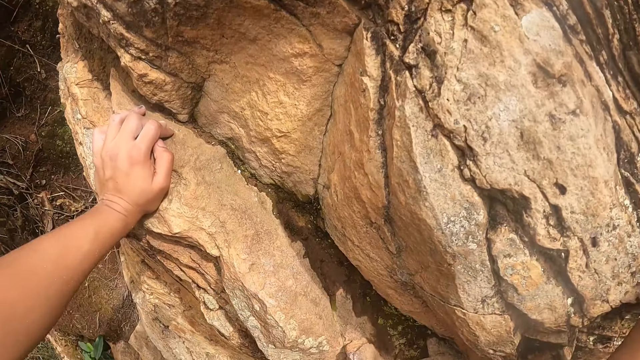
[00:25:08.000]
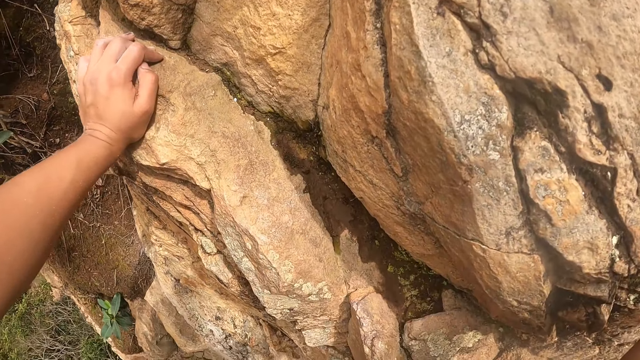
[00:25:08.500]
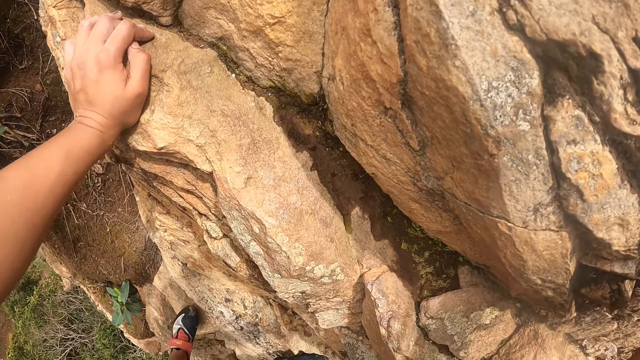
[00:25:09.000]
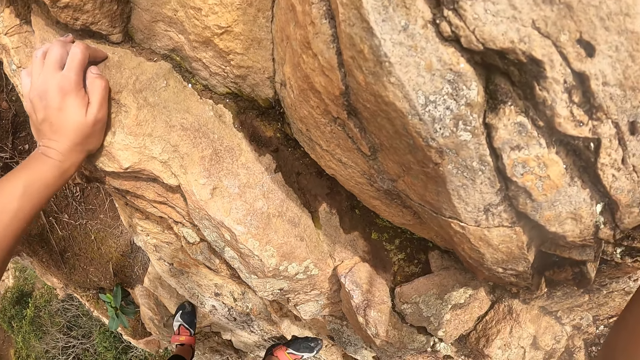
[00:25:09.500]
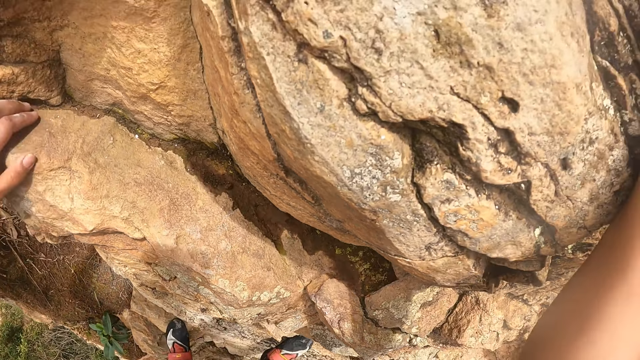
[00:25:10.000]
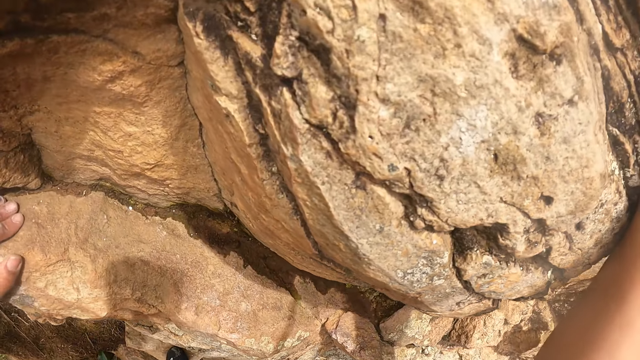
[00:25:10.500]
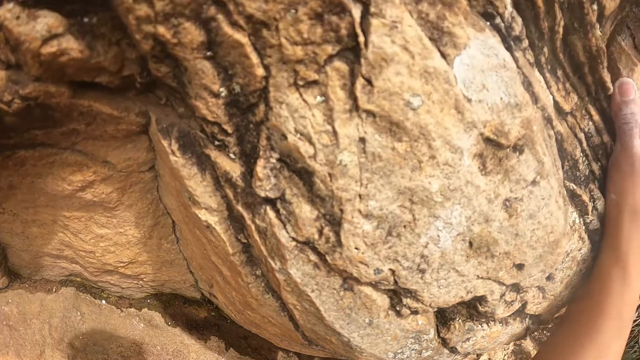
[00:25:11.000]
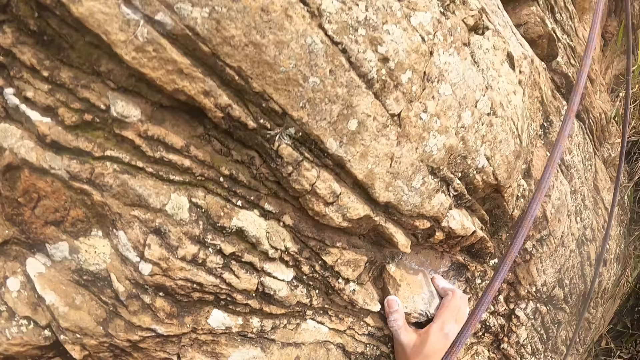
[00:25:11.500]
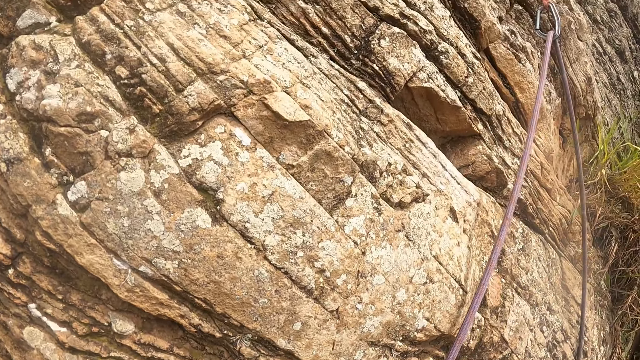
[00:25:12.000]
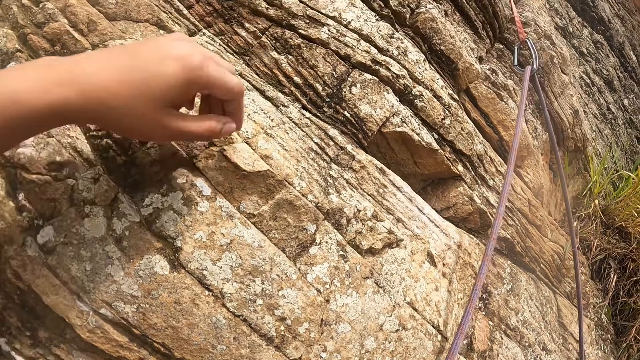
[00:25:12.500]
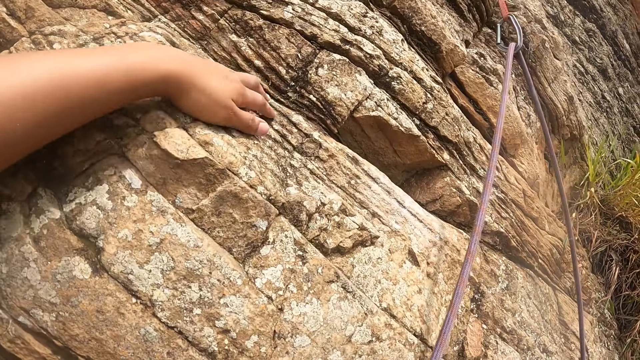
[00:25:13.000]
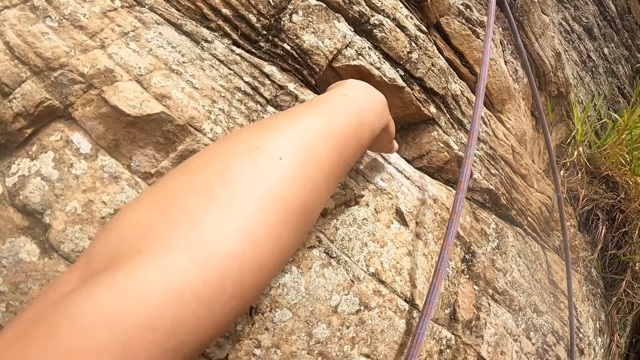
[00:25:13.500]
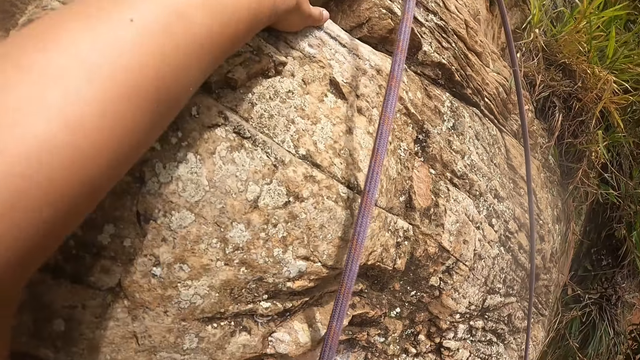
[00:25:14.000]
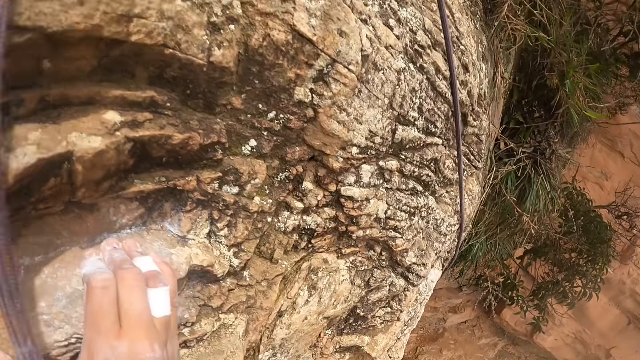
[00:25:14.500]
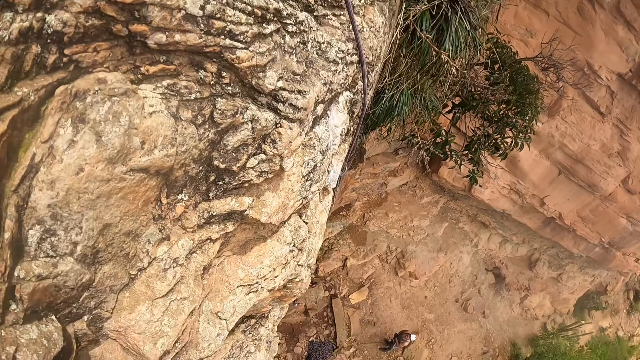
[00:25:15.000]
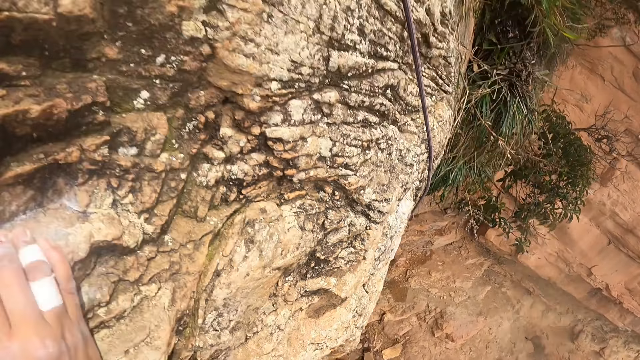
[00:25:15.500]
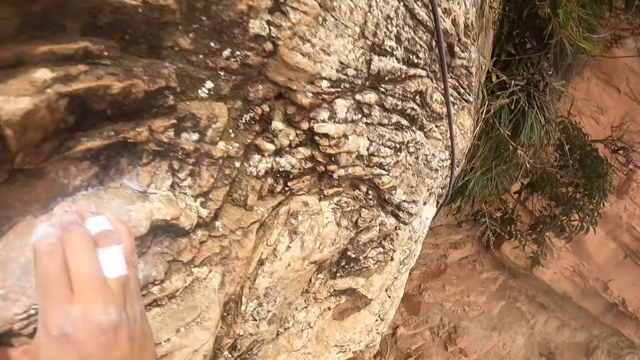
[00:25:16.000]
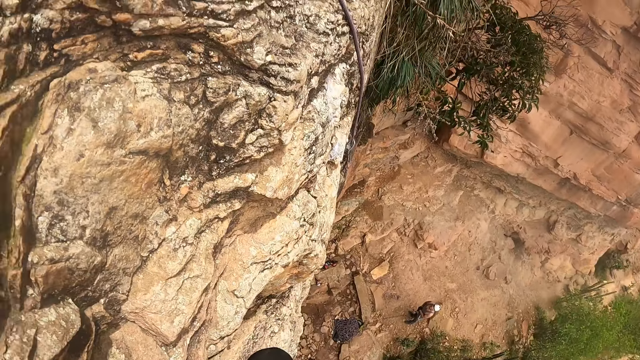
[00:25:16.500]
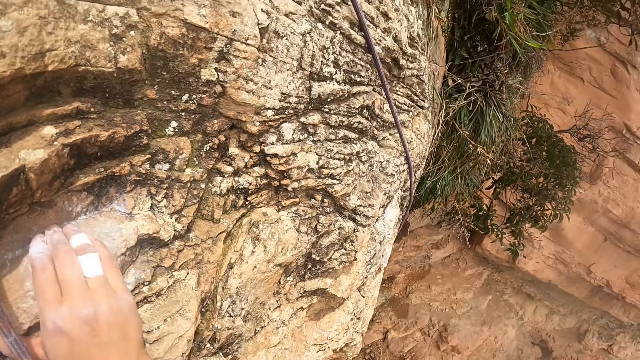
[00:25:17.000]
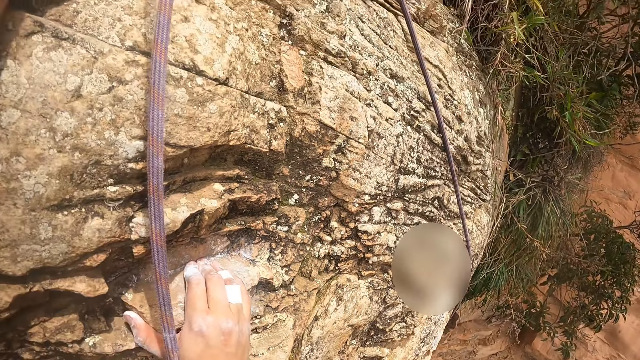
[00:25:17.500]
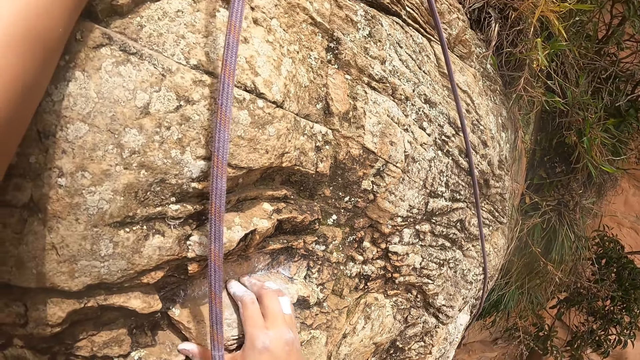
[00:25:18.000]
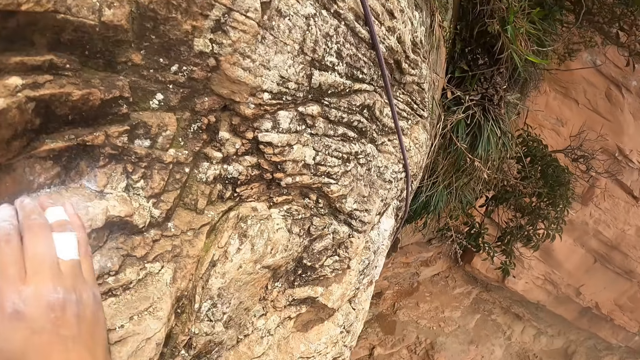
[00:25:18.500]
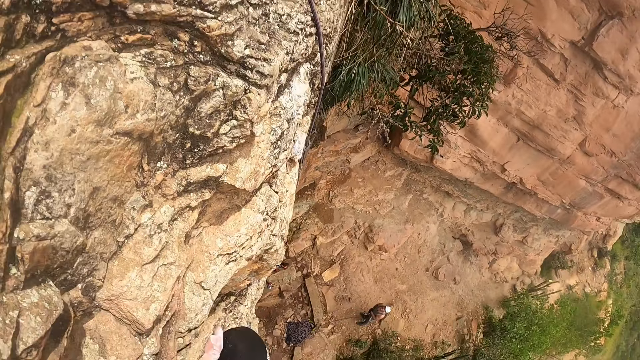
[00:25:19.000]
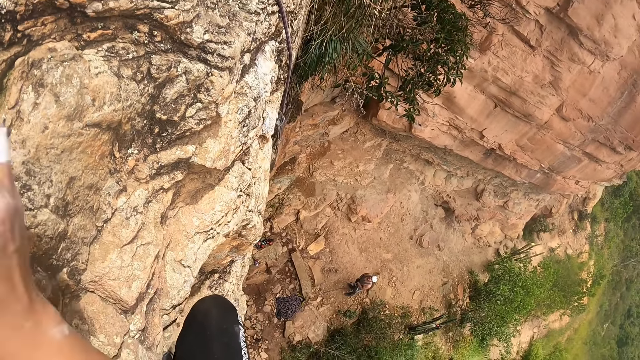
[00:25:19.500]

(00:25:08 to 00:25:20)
The camera wearer places a hand on the mountain wall. They look around.

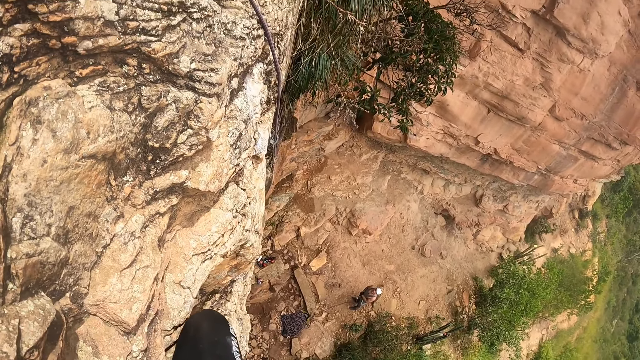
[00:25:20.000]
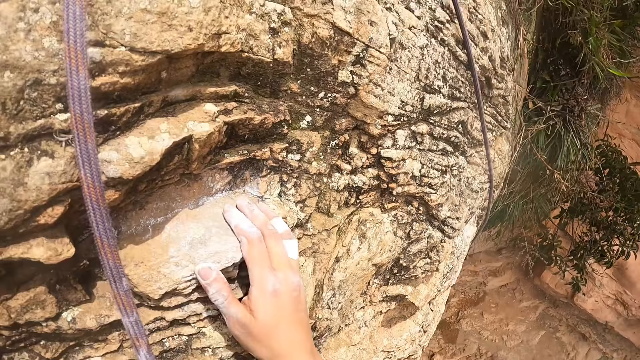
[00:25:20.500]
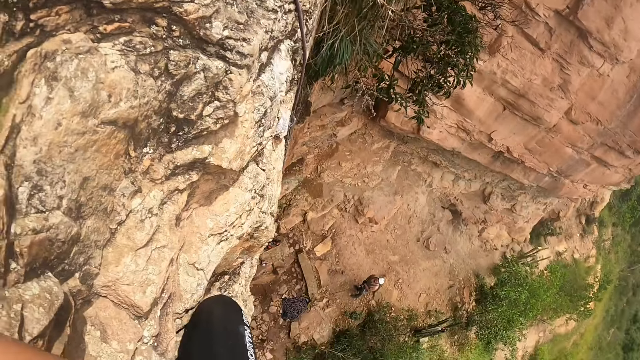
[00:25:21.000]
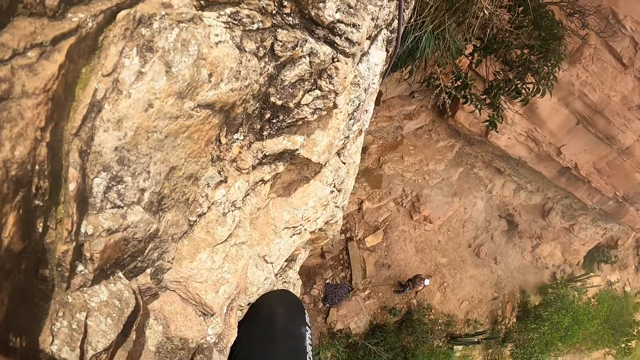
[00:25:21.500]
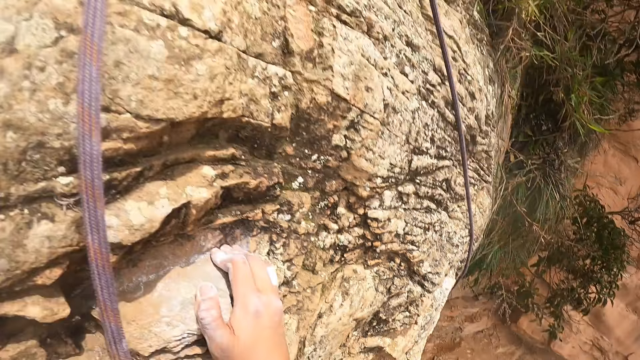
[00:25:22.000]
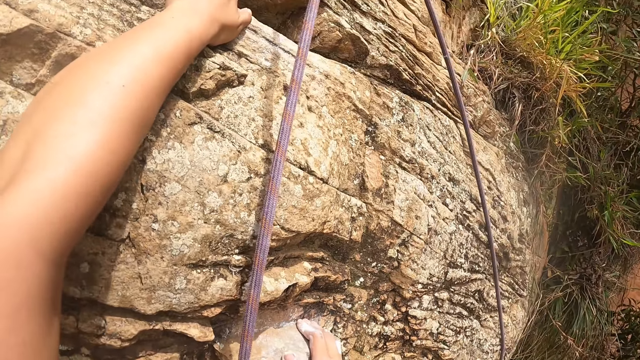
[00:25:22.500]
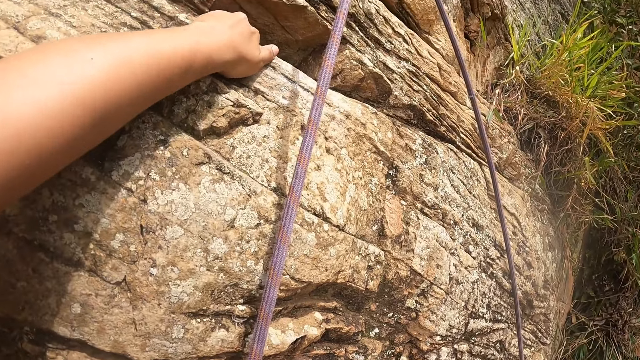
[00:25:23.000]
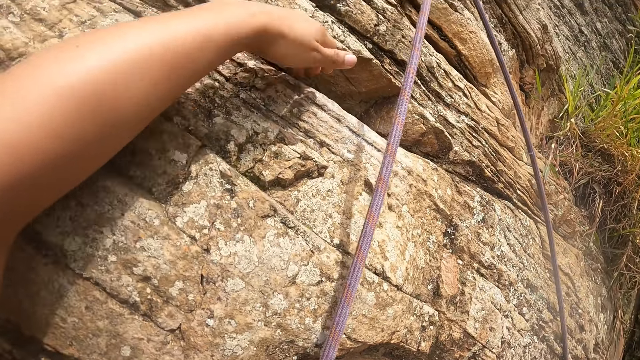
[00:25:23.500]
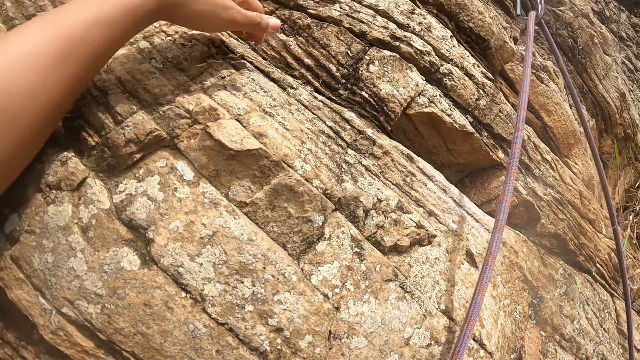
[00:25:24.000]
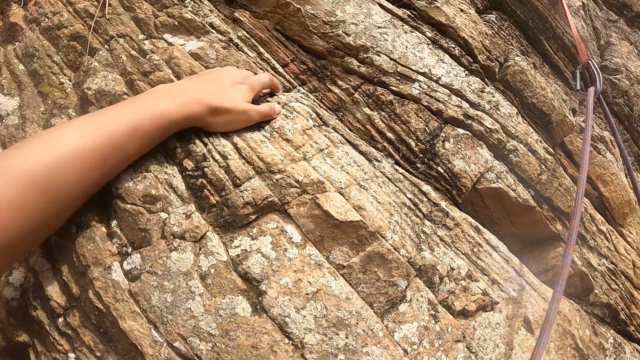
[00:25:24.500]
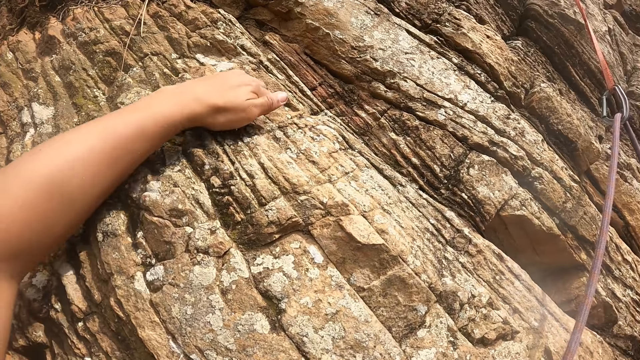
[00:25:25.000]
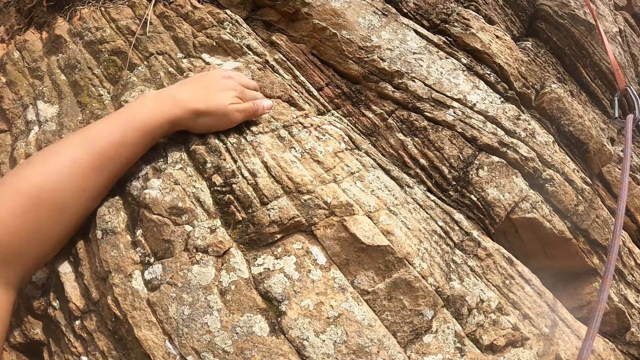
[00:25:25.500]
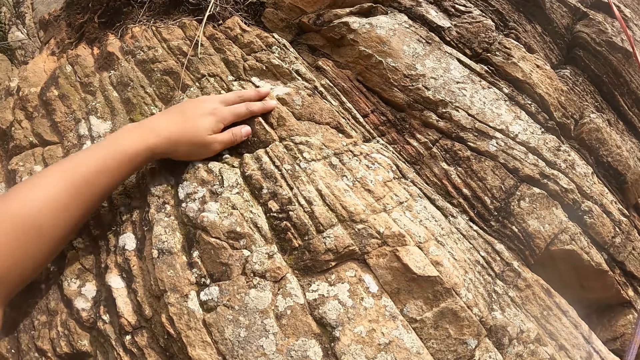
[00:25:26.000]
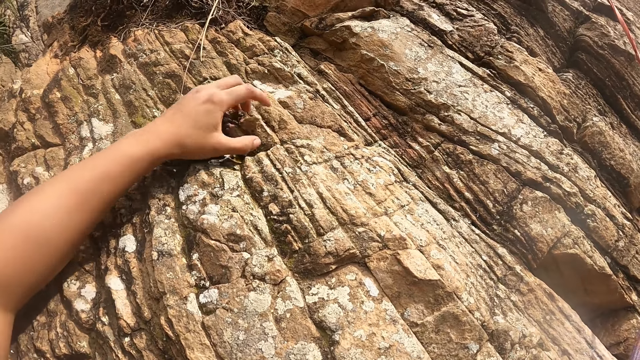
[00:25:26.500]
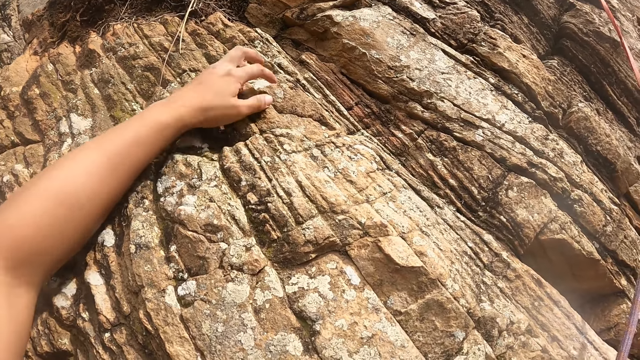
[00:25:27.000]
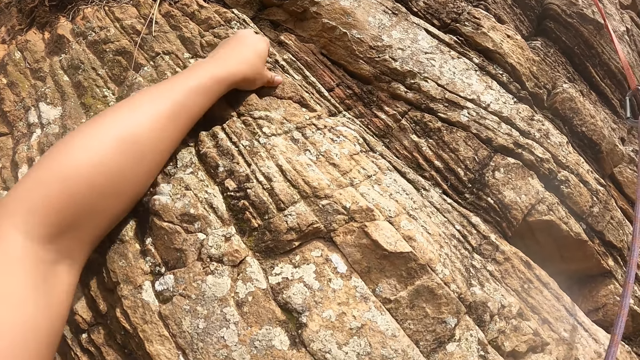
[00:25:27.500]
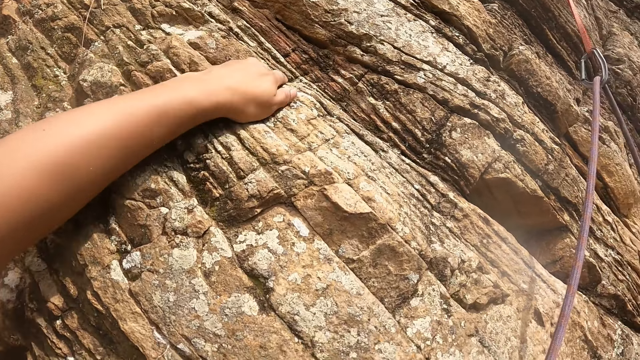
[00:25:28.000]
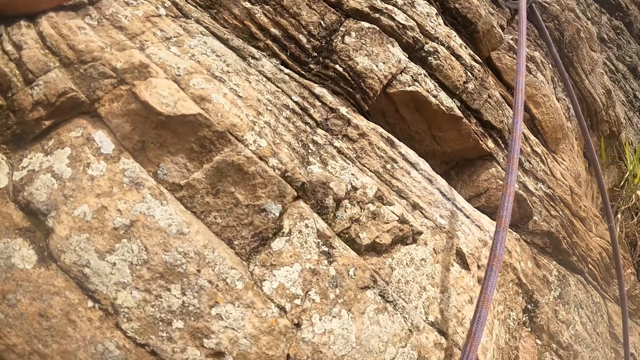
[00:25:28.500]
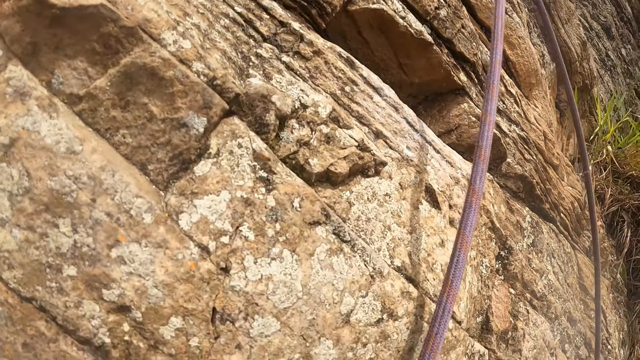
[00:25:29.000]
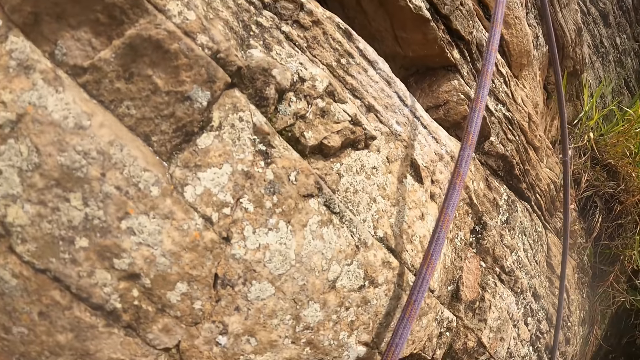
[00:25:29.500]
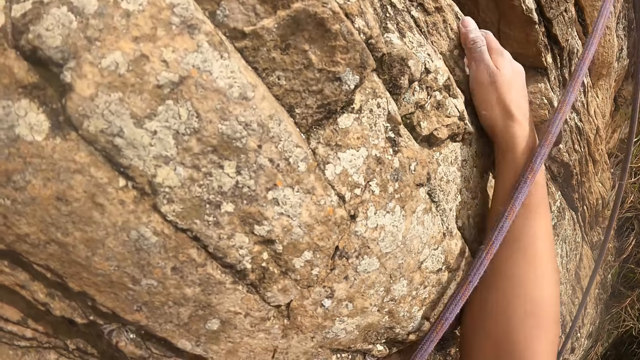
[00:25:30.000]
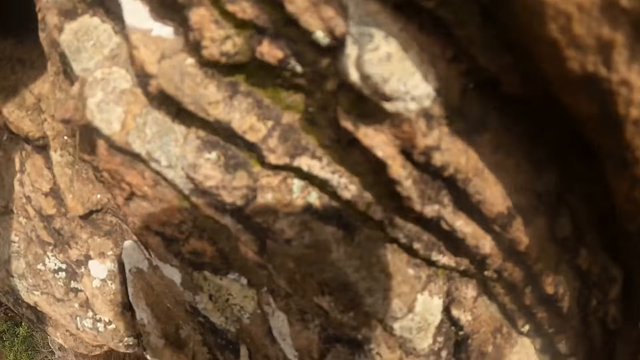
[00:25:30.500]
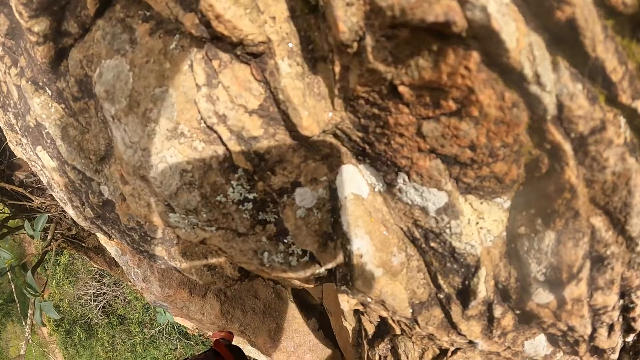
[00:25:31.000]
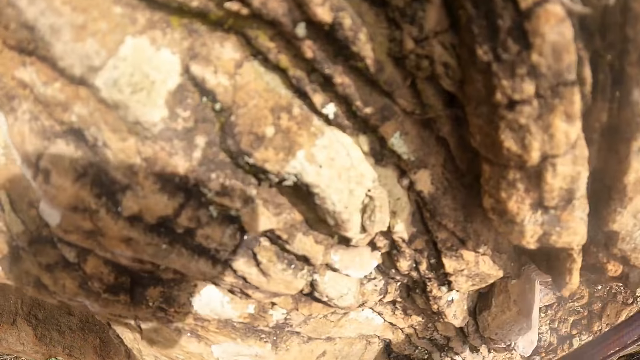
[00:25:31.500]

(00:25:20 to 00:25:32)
The camera wearer moves a hand around a mountain wall. They look around.
